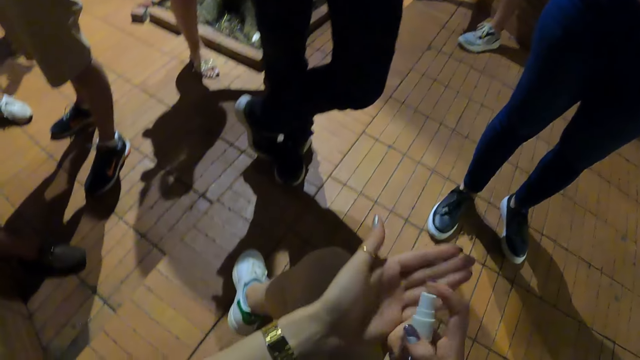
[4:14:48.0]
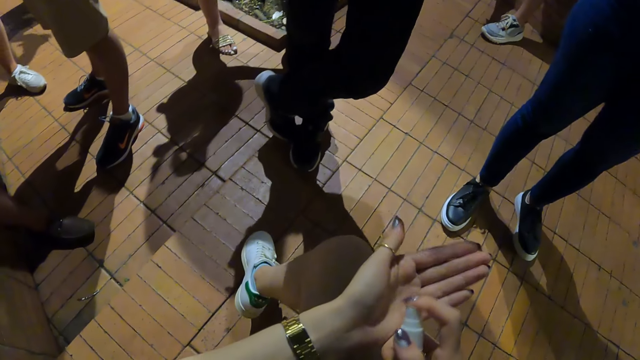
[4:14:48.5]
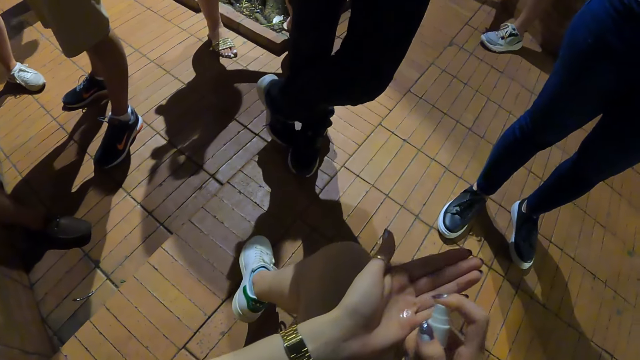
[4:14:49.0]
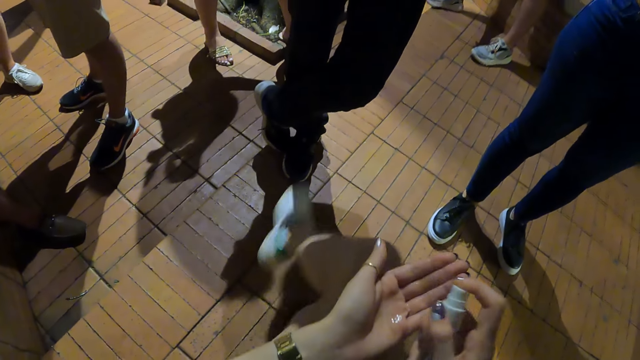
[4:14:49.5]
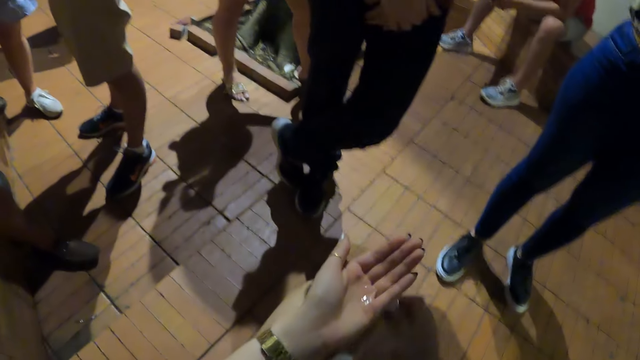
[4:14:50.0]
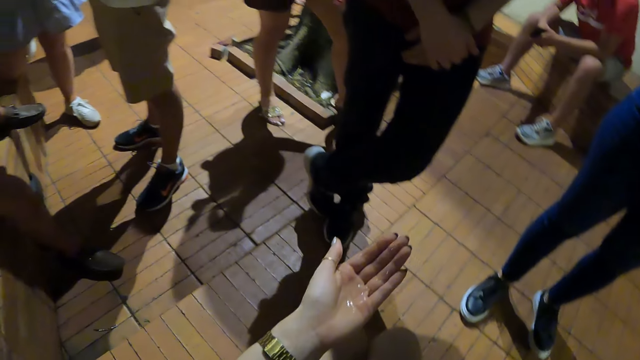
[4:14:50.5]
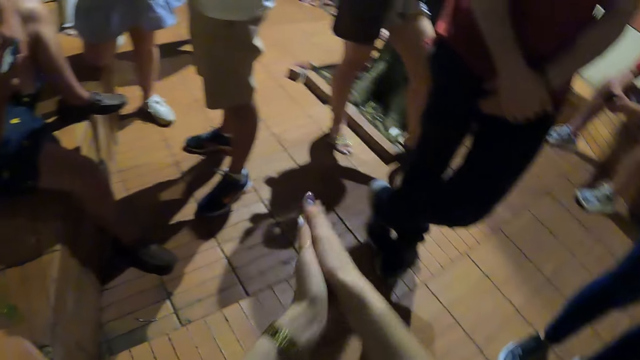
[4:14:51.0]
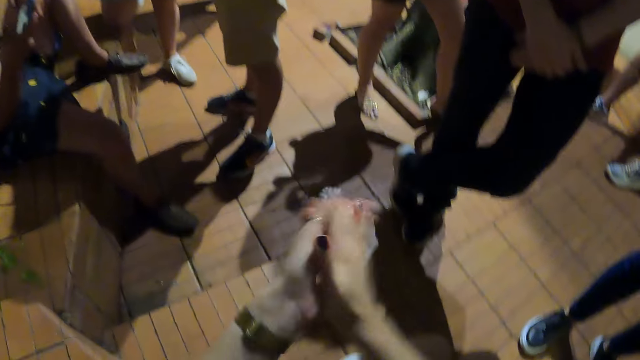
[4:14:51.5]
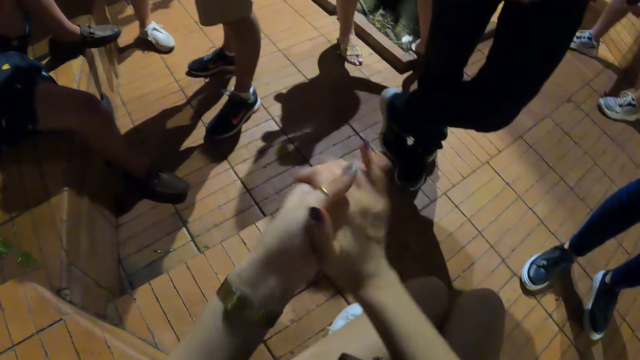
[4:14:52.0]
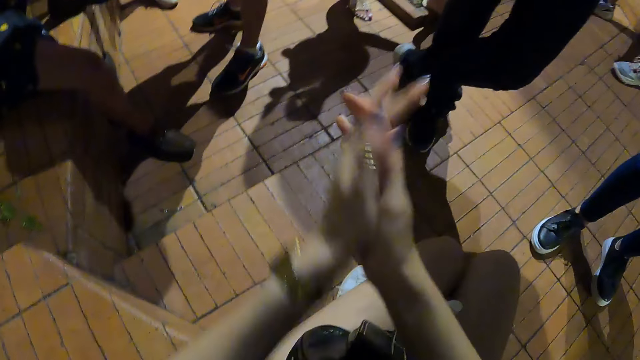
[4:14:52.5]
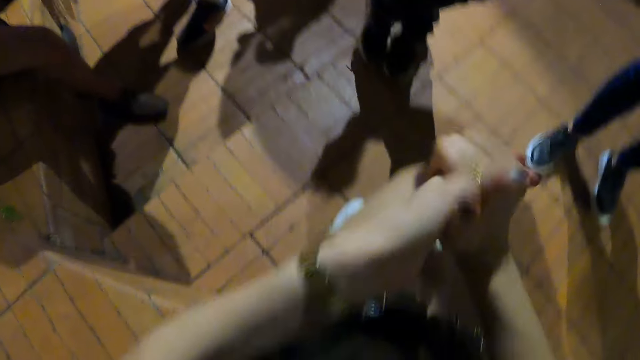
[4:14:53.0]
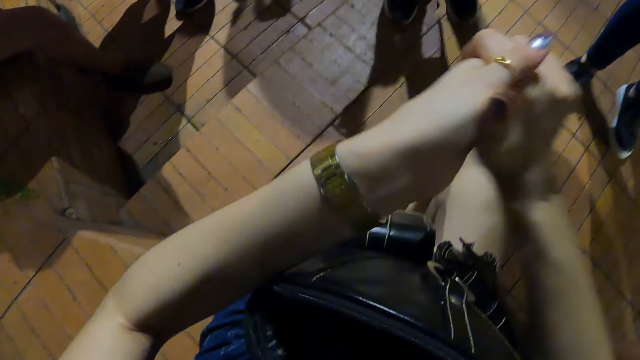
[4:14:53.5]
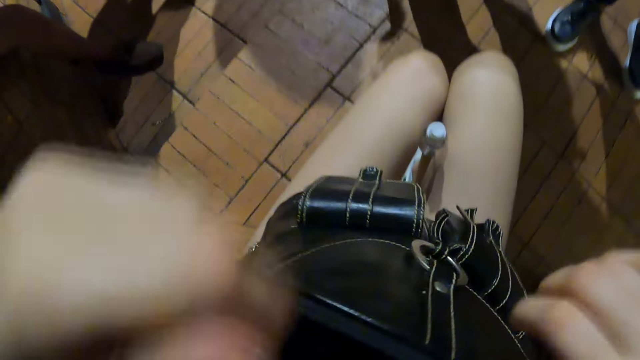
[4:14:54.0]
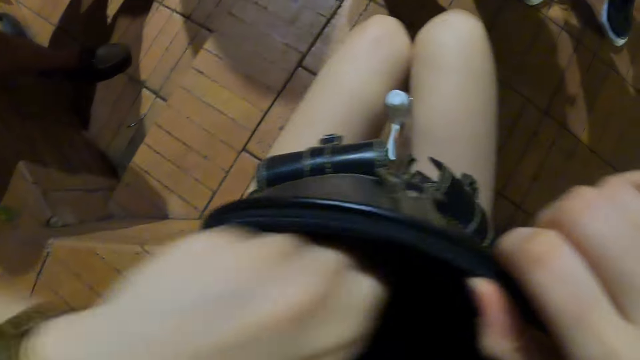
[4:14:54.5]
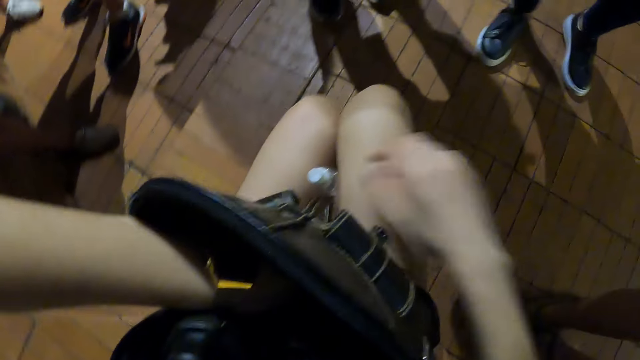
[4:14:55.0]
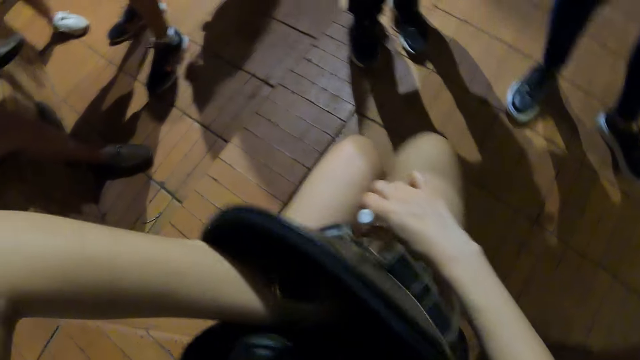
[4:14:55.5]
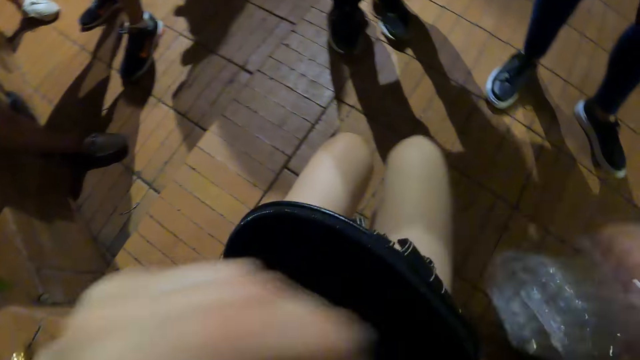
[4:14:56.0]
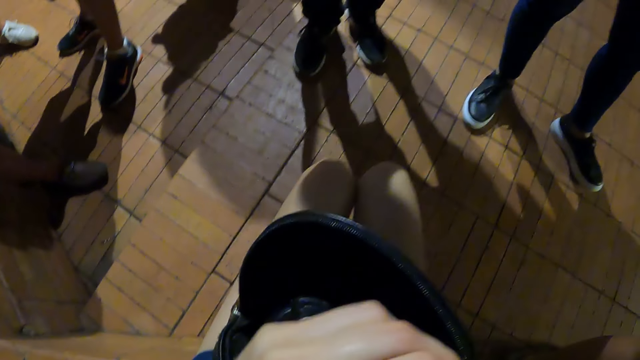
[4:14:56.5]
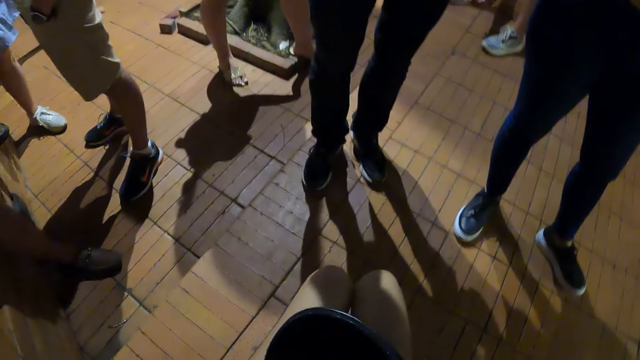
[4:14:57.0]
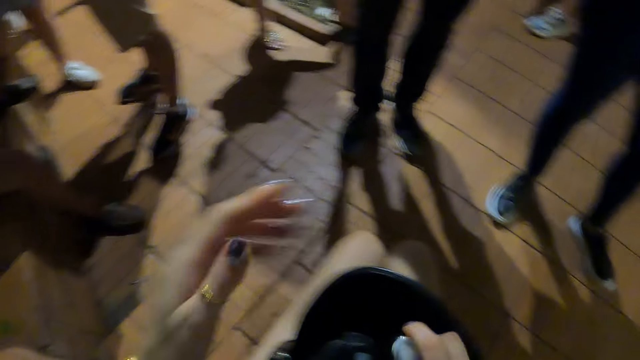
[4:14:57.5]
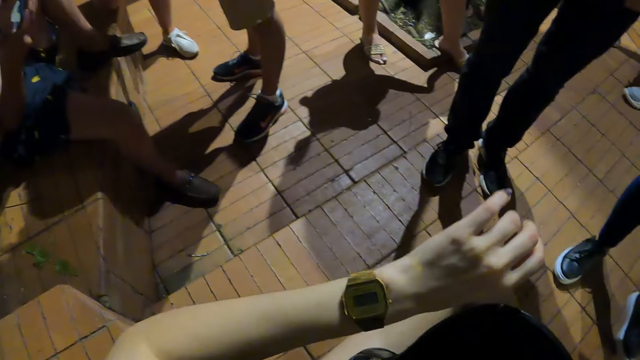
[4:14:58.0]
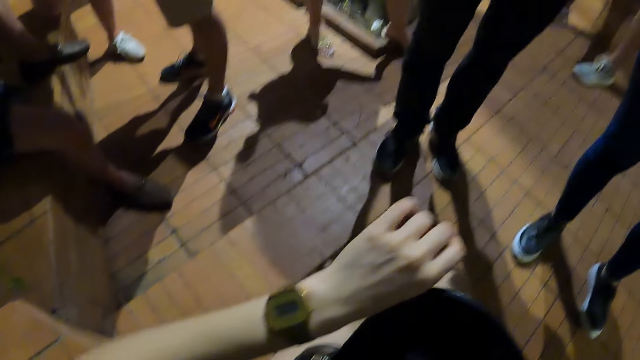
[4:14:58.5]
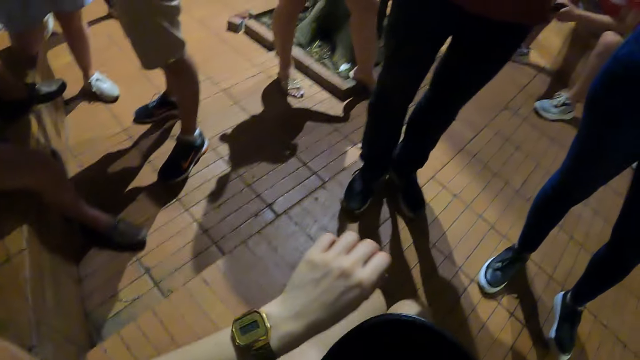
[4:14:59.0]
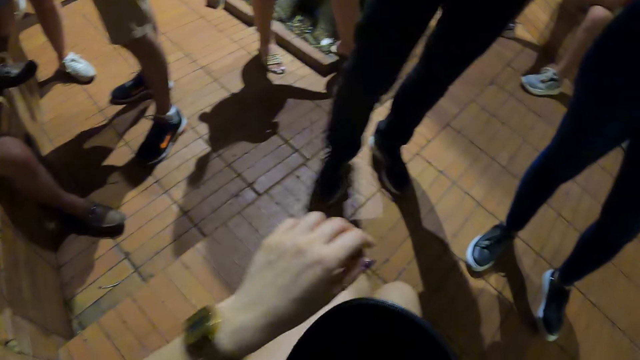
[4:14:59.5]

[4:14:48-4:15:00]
The camera wearer sprays her hand. She pours something on her hand. She puts her leg down. She stops. She puts the bottle between her legs. She rubs her hands together. She stops. She holds a handbag. She picks something from the bag. She puts her hand inside the handbag. She removes the bottle from the legs. She removes her hand from the handbag. She fixes the bottle lid. She looks at a watch.

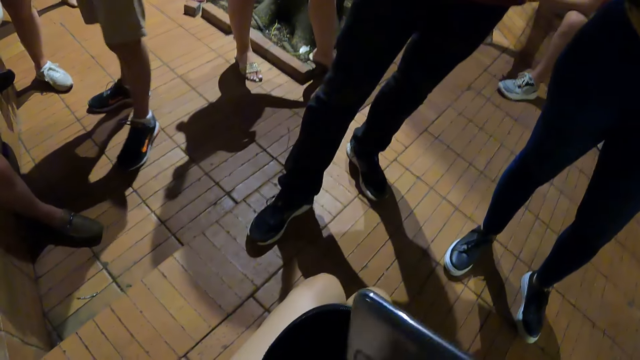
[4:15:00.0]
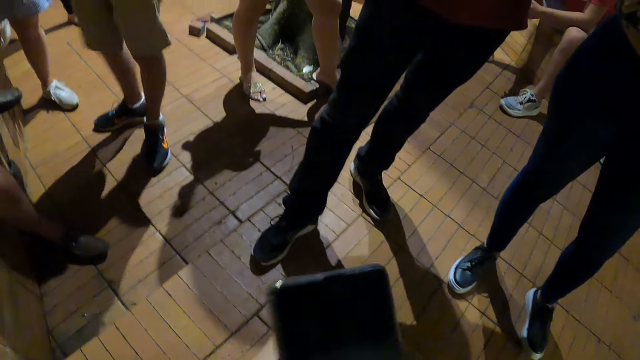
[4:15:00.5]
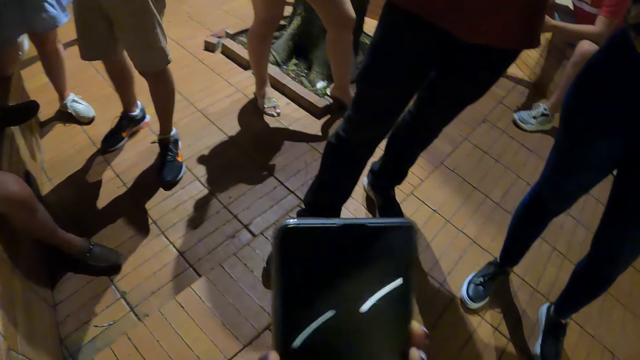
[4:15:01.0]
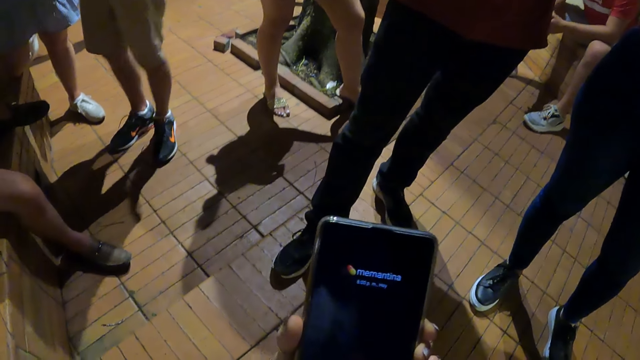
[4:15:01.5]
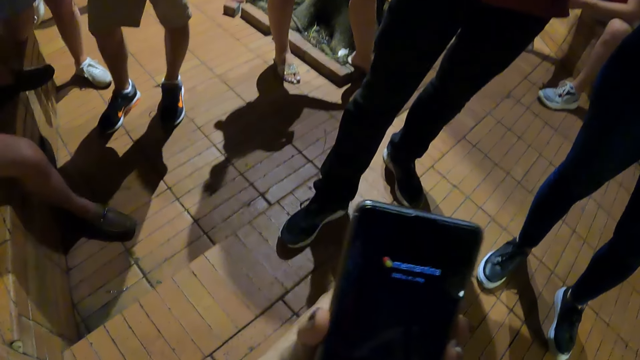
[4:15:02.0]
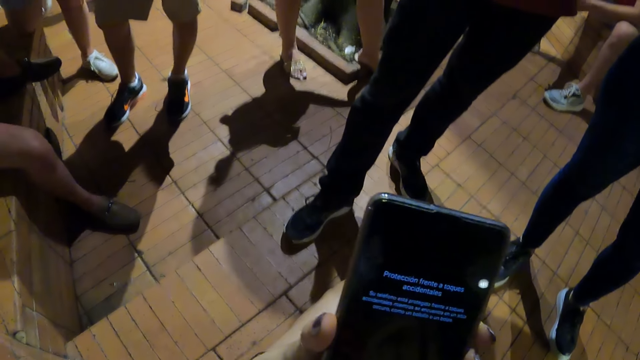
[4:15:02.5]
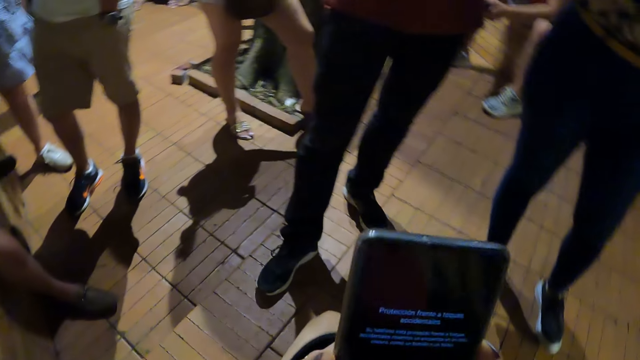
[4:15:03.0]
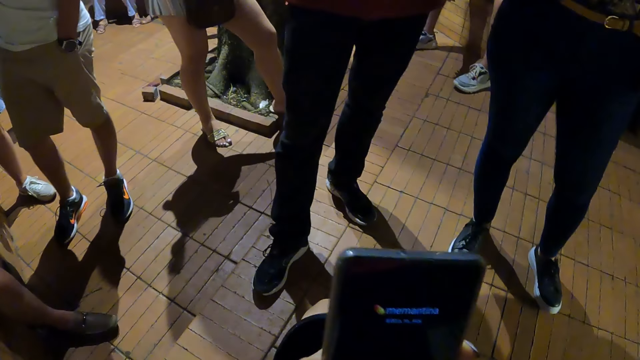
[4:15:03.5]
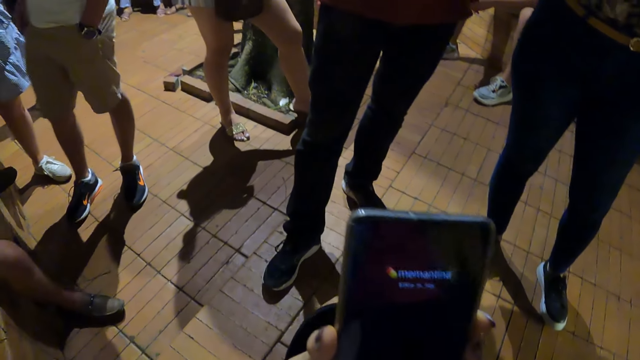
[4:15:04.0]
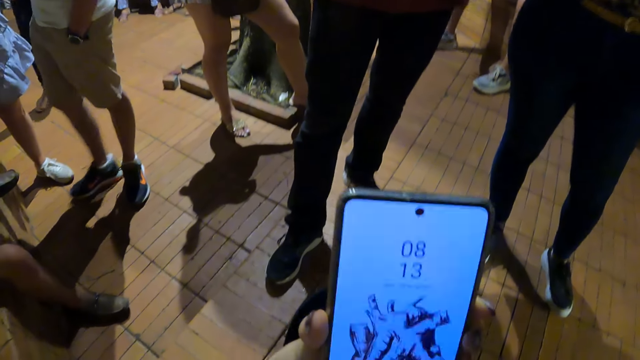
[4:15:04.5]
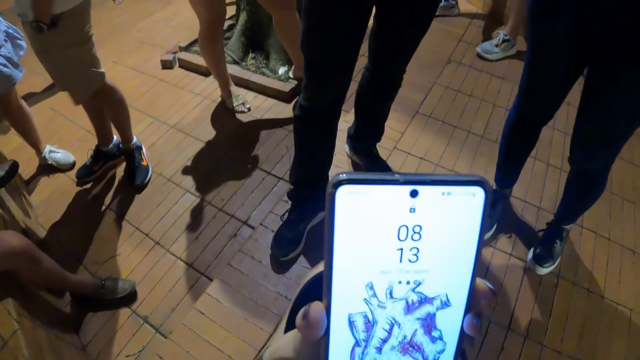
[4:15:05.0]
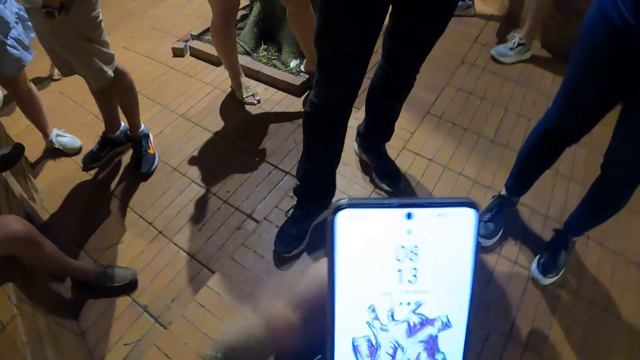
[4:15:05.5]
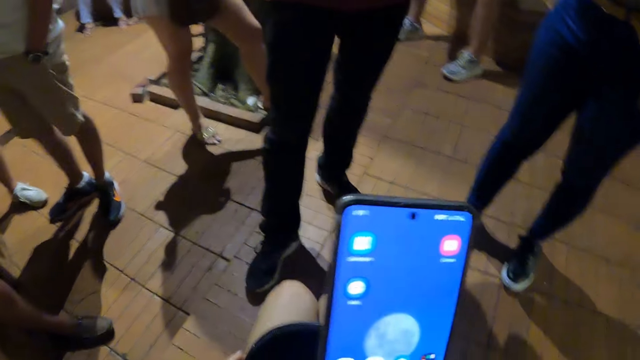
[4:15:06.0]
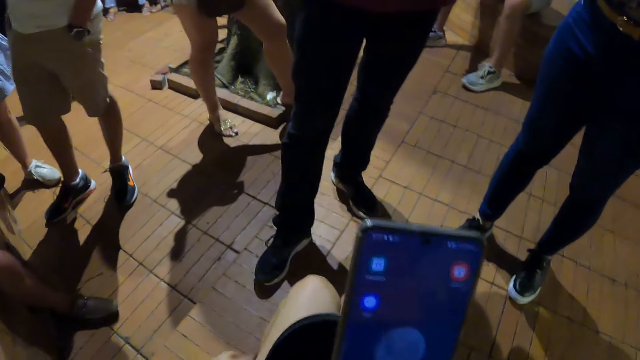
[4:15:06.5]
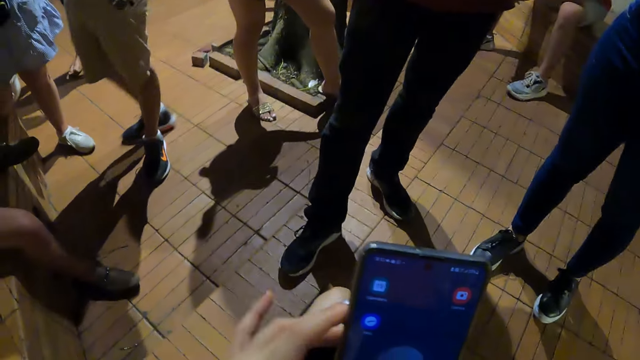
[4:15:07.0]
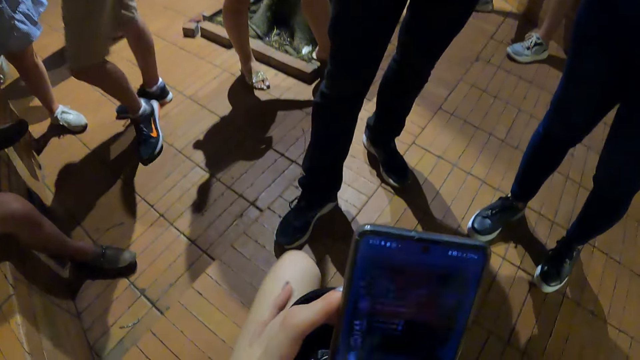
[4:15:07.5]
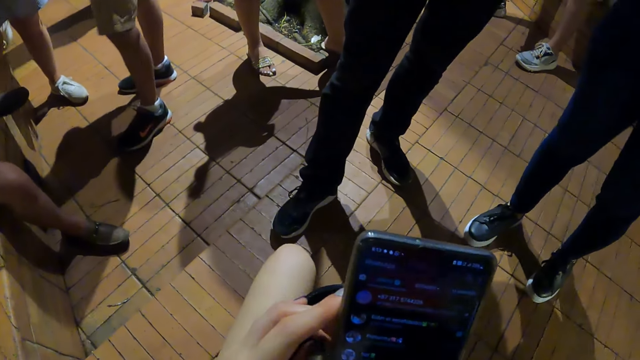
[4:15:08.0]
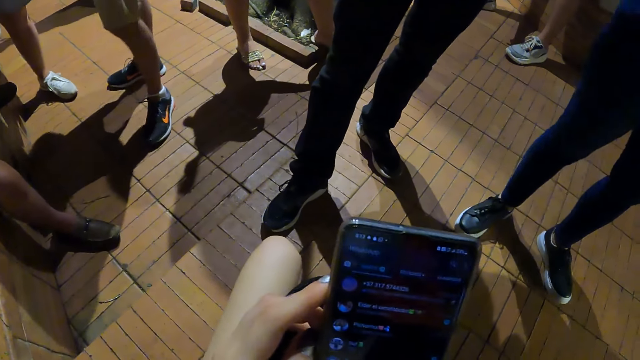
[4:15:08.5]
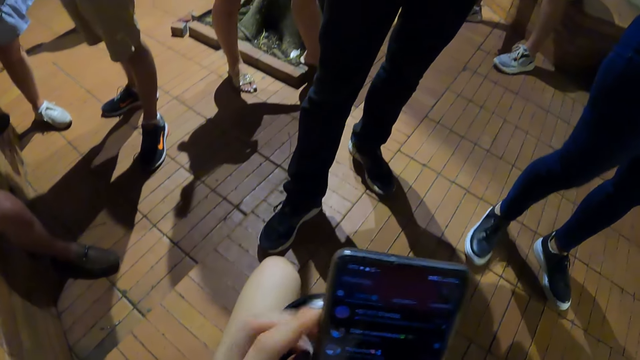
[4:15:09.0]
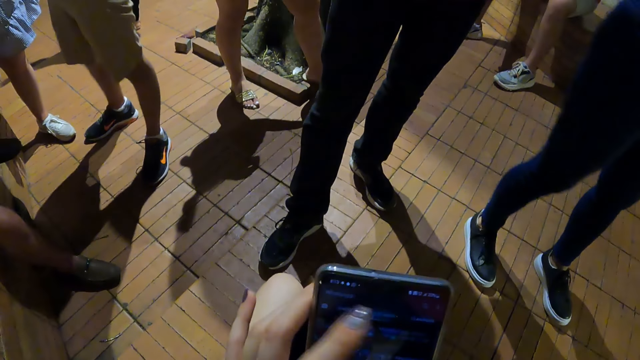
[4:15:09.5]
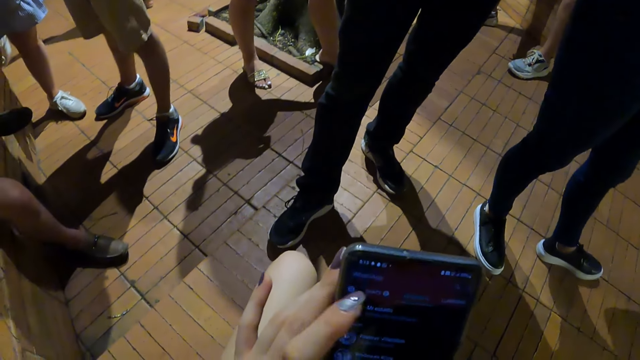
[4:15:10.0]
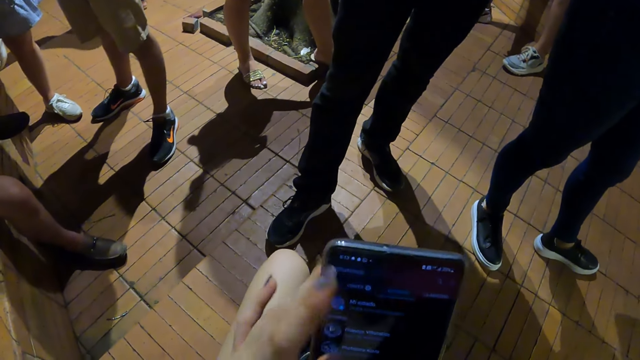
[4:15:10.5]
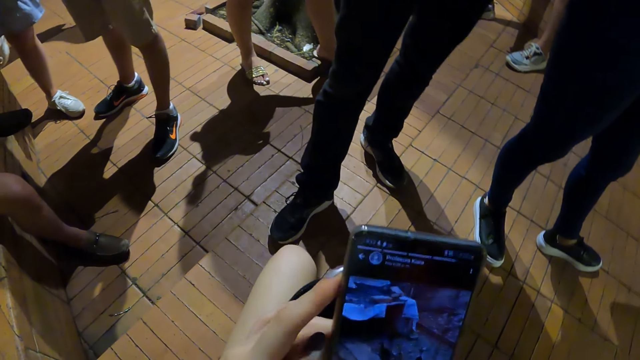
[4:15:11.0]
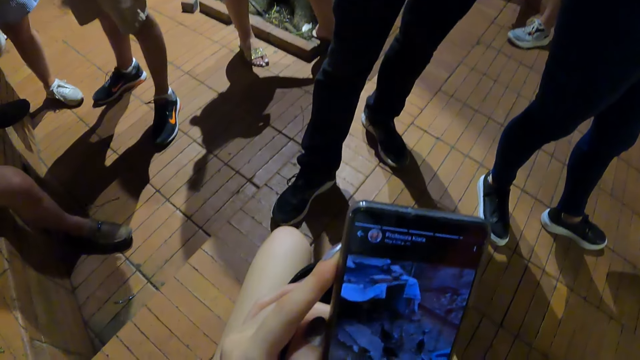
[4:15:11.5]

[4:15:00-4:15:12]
A man moves his leg forward. The camera wearer picks up her cellphone. She unlocks her cellphone. She operates the phone. She looks at her phone. She removes her left hand from the cellphone. She scratches her leg. She stops. She operates her cellphone. She taps her cellphone.
